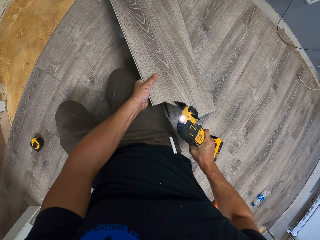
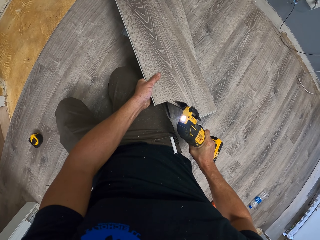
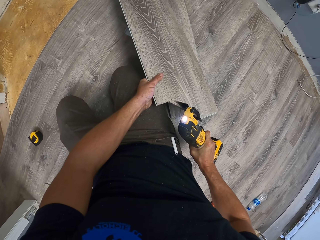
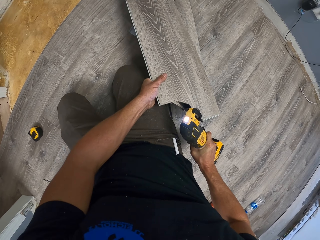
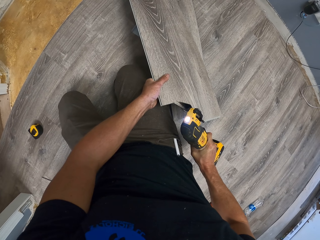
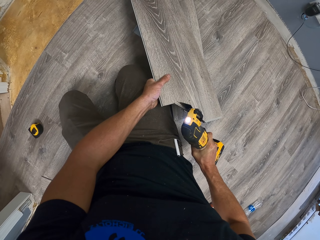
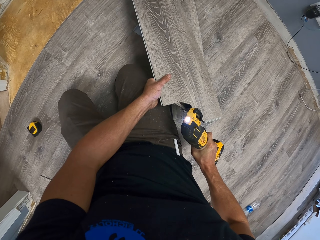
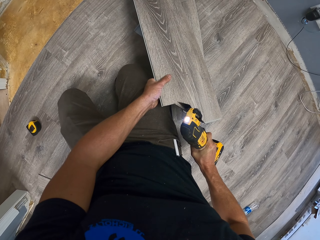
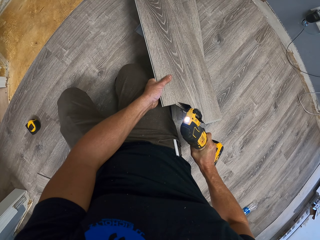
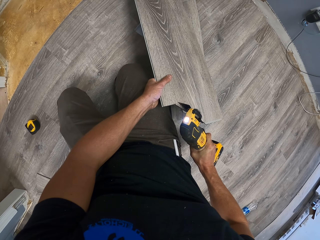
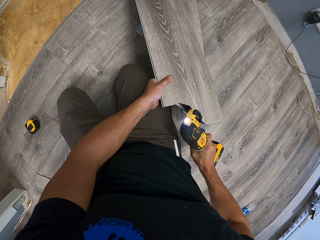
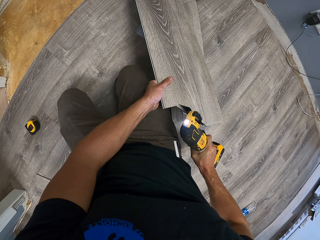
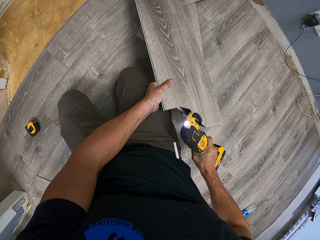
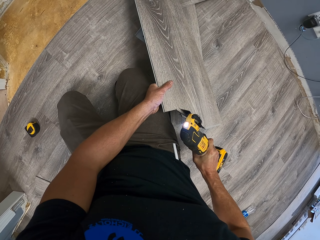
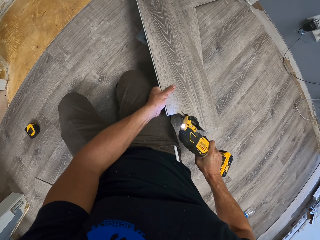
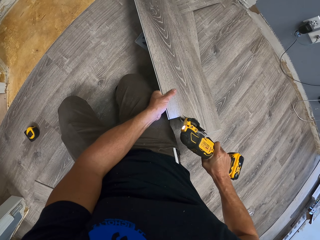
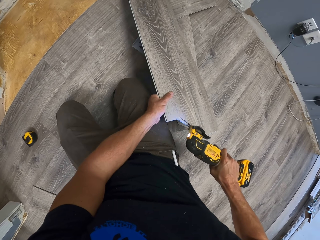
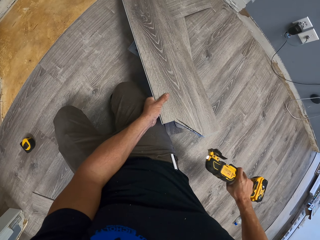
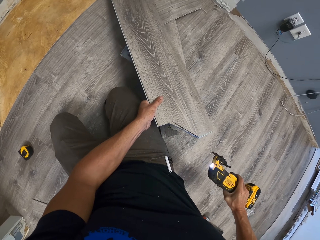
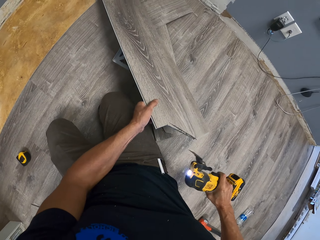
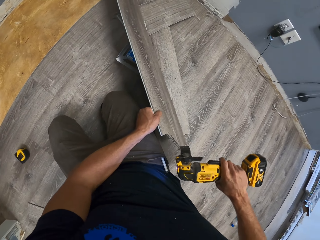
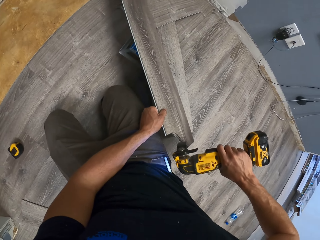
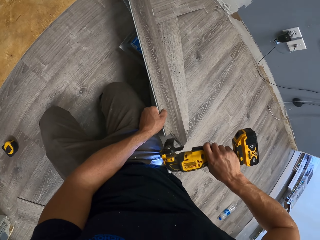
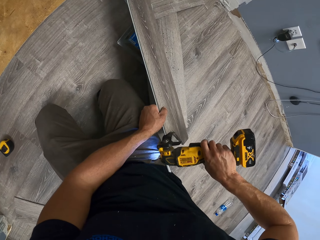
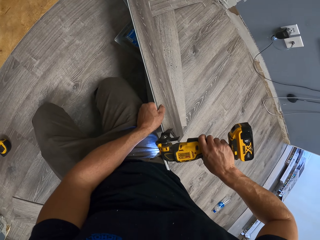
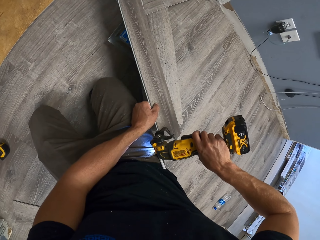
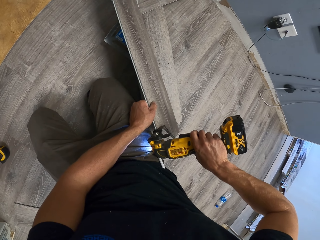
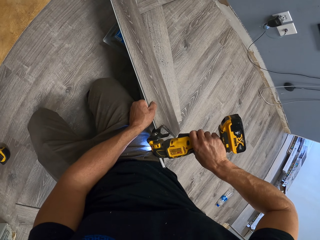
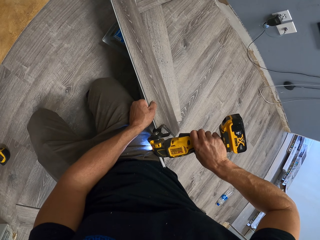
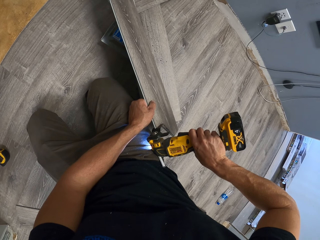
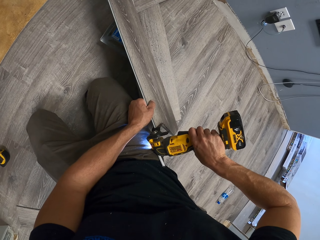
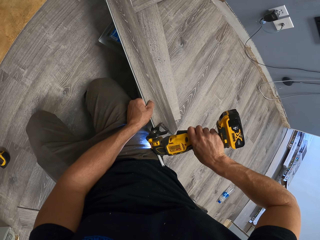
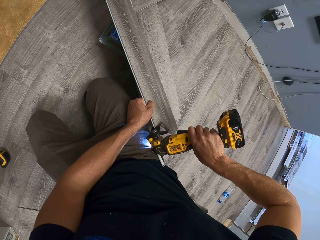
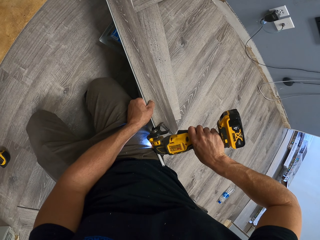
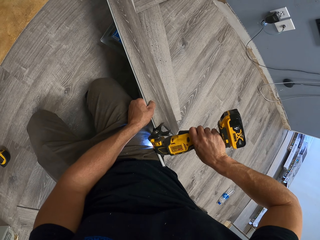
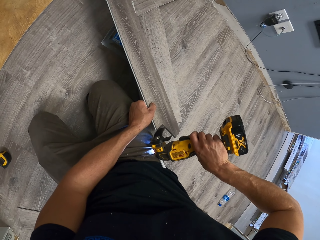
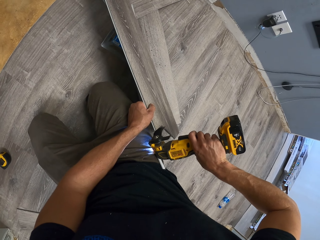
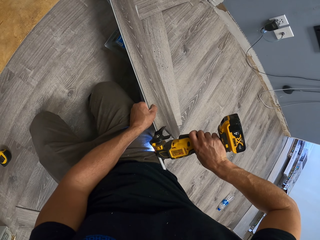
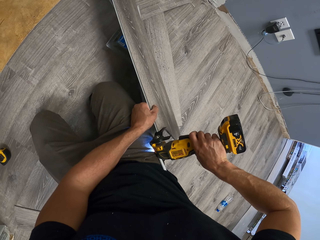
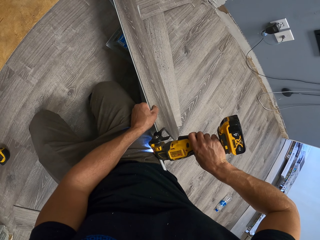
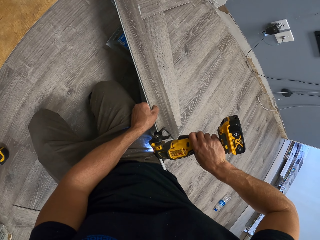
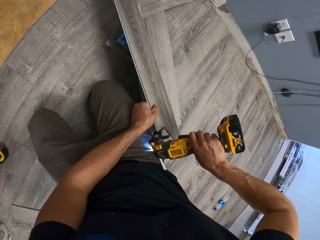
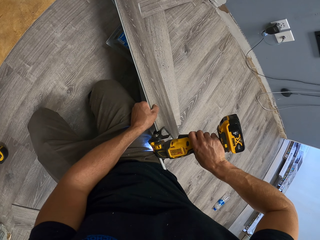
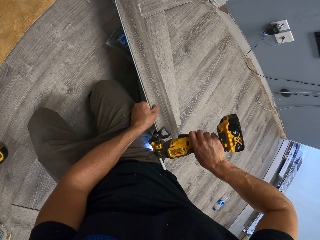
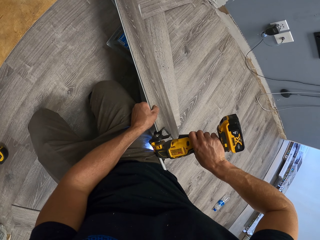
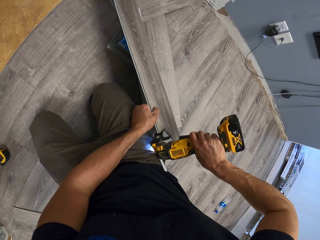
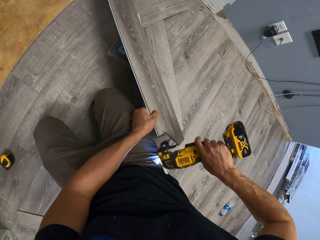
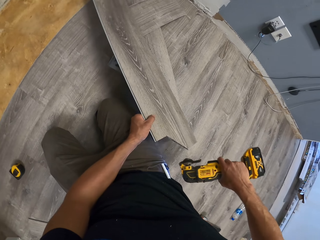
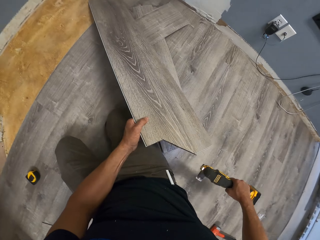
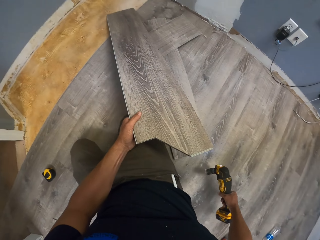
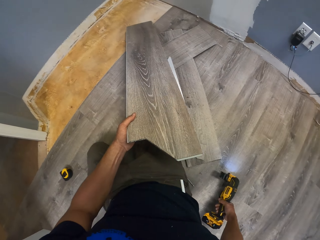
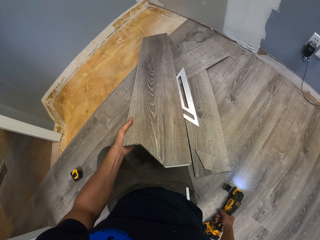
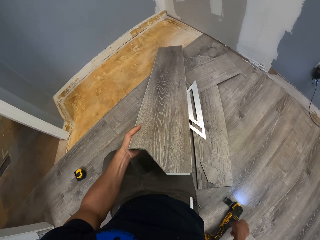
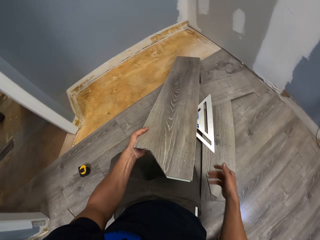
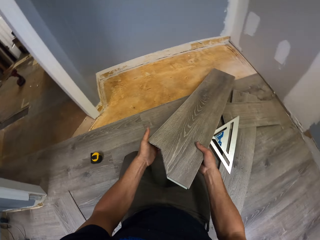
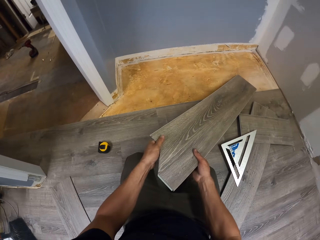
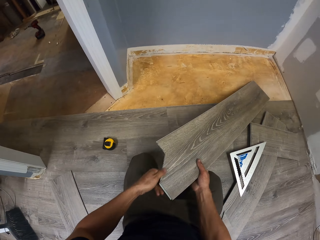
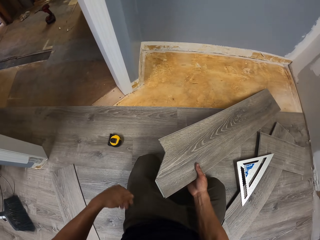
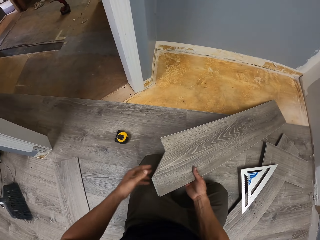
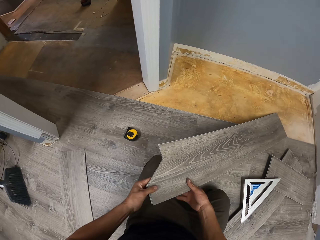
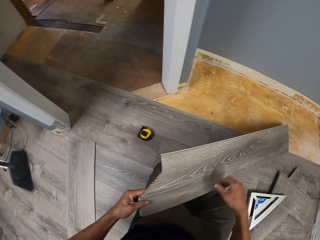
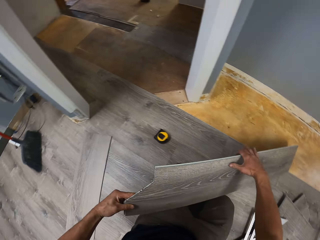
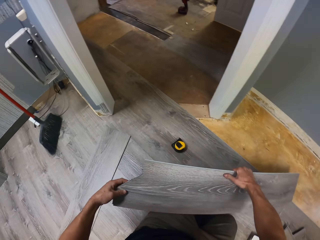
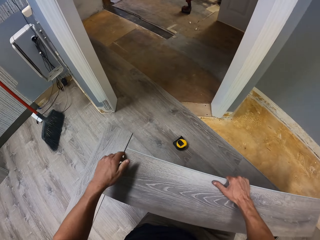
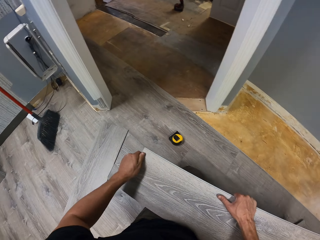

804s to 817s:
The camera wearer swings the right hand. They cut the tile using an oscillating tool. They swing the right hand and drop the oscillating tool. They swing the right hand, hold the tile with the right hand and swing both hands.

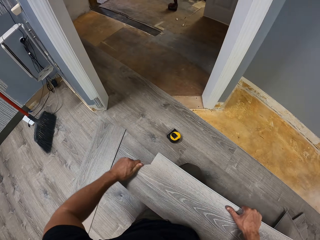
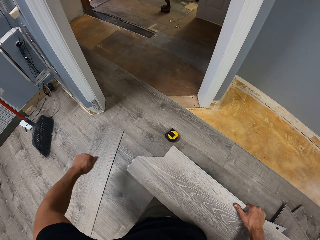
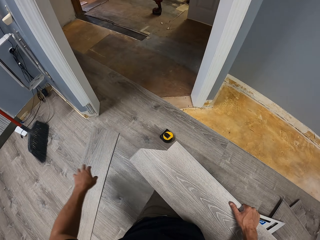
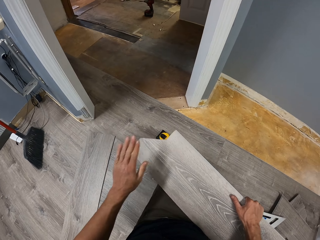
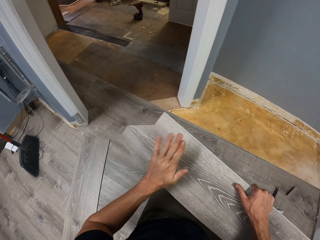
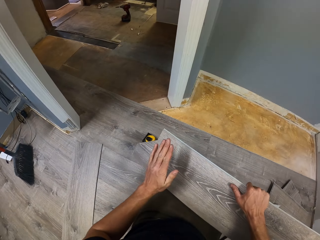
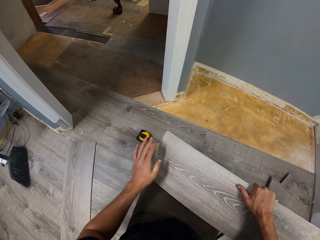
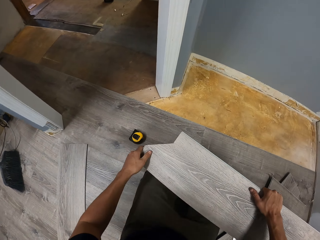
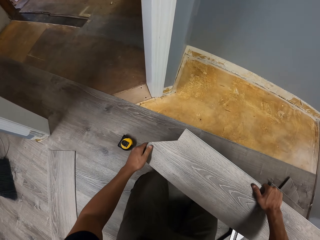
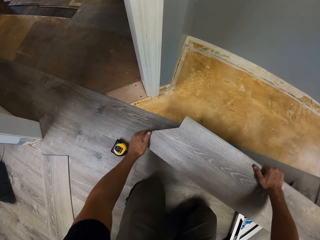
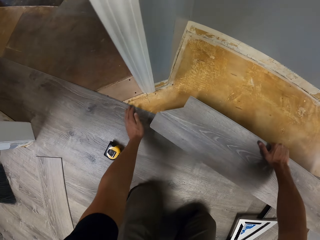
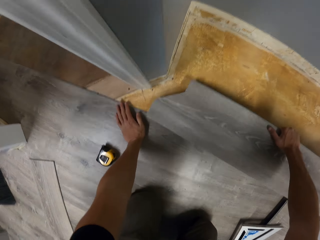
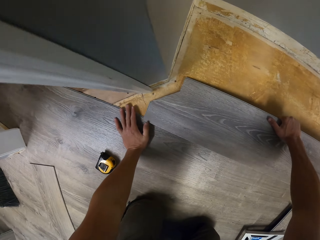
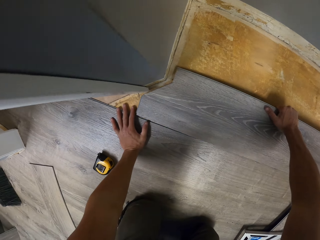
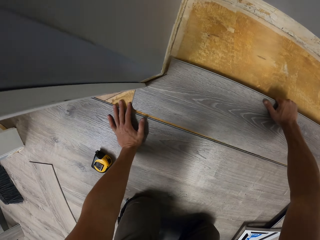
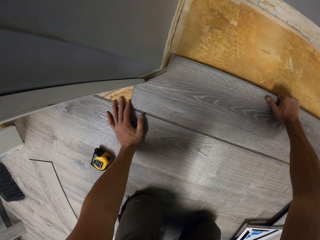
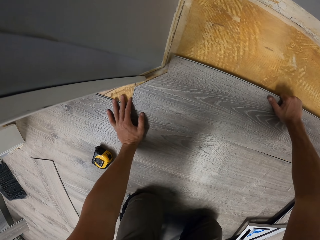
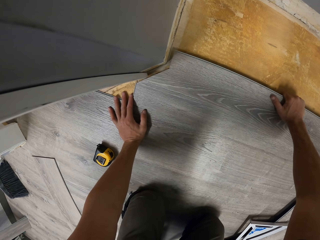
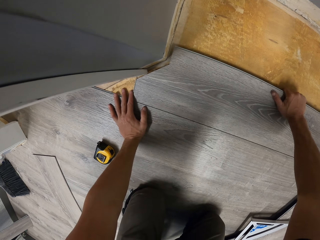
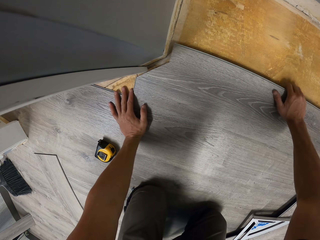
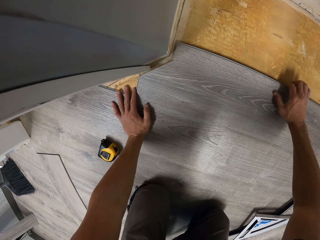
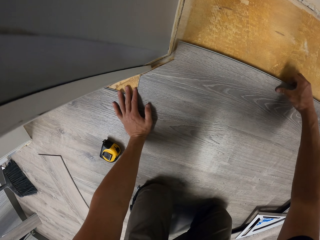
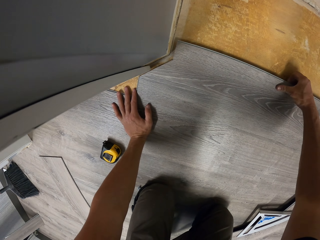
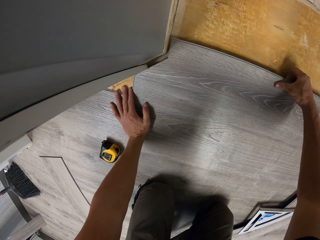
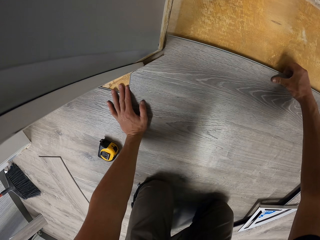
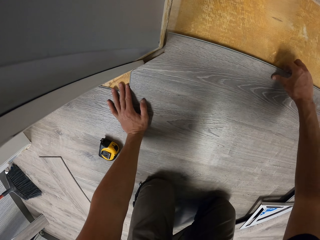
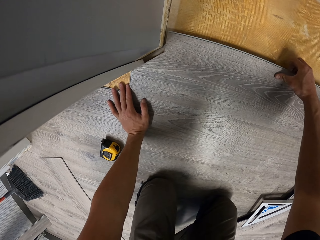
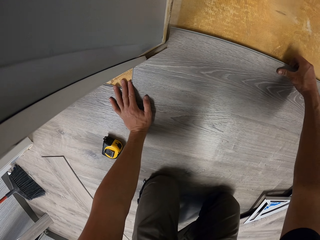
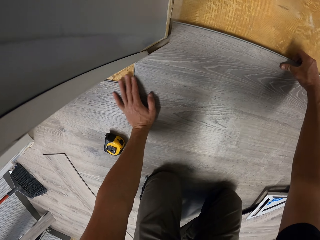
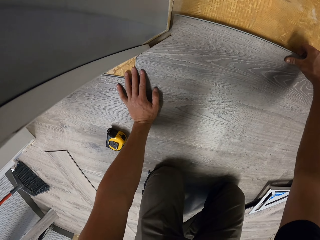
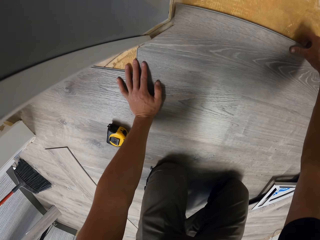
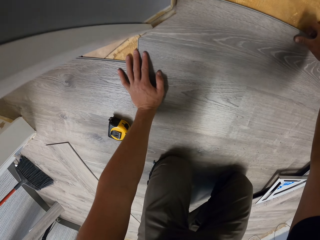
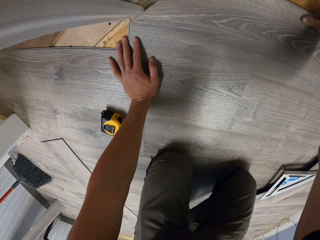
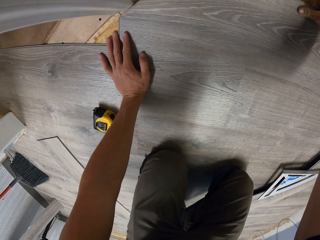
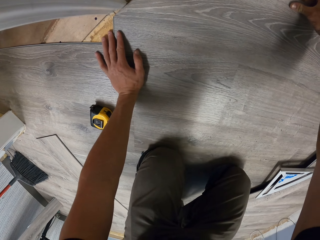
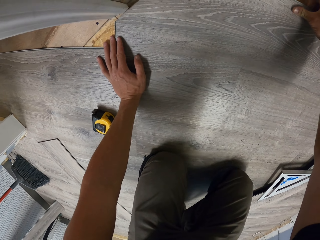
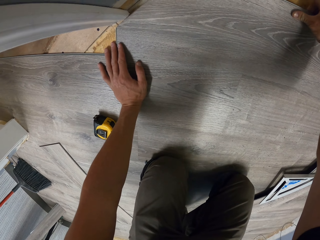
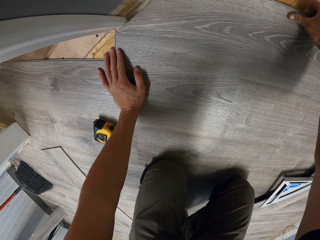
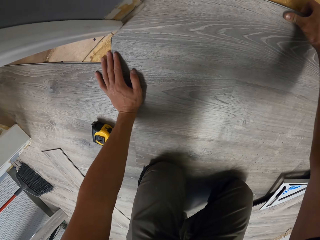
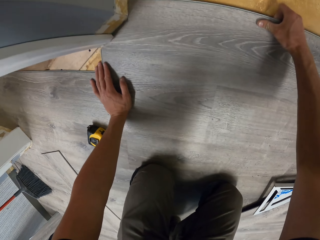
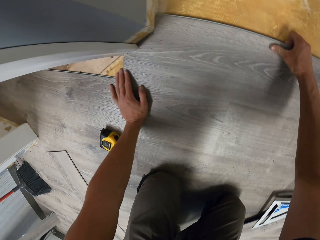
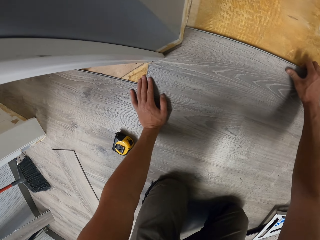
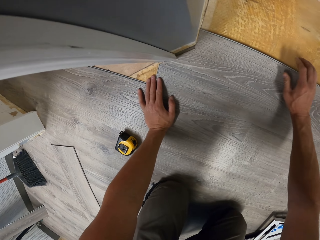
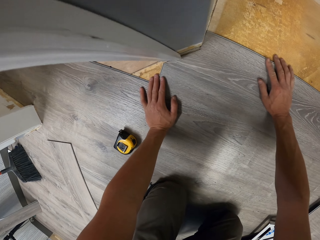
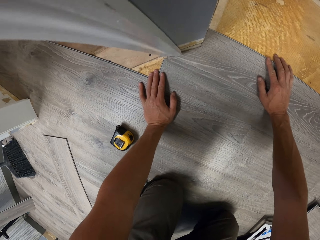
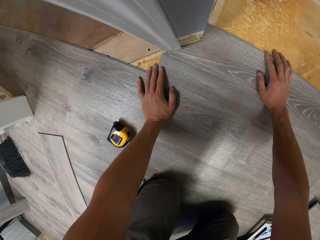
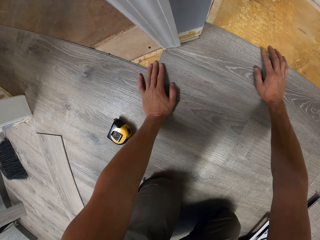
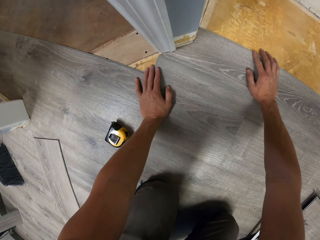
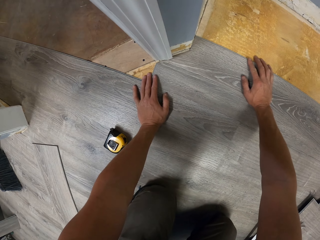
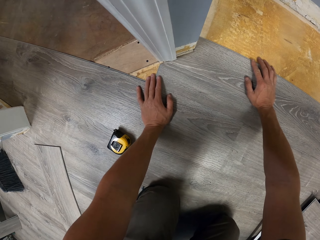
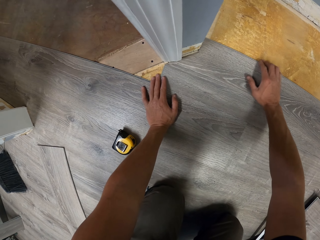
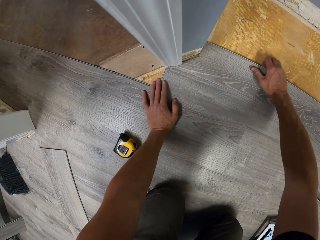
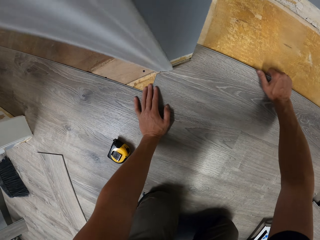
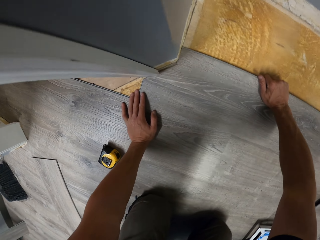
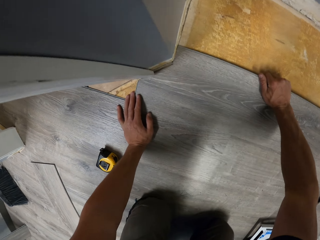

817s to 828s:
The camera wearer wipes the tile with the left hand. They hold the tile with the left hand. They swing both hands. They lean the left hand on the floor. They put the tile on the floor. They fit the wood tile on the floor.
